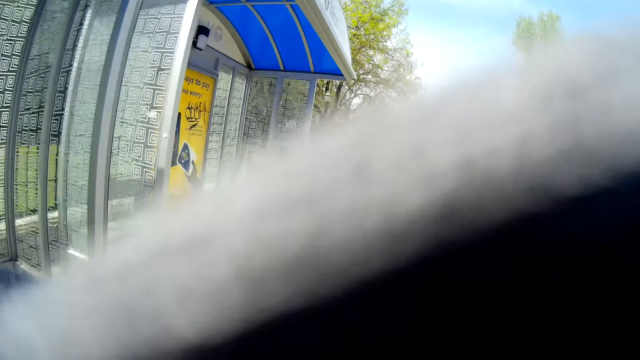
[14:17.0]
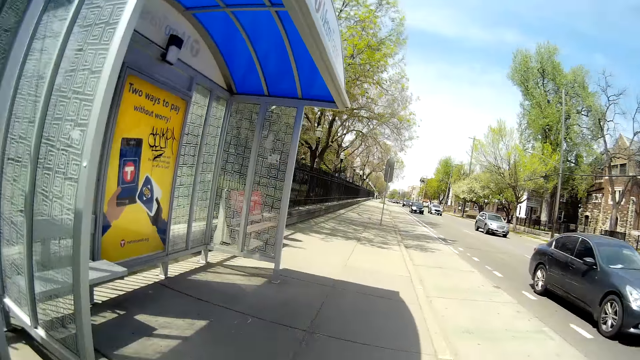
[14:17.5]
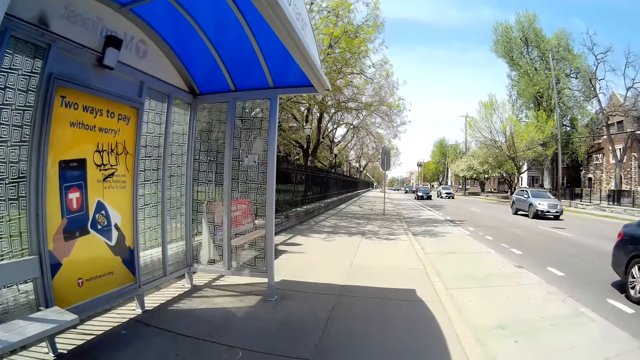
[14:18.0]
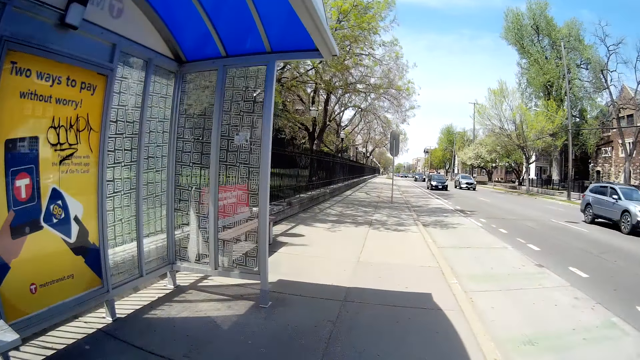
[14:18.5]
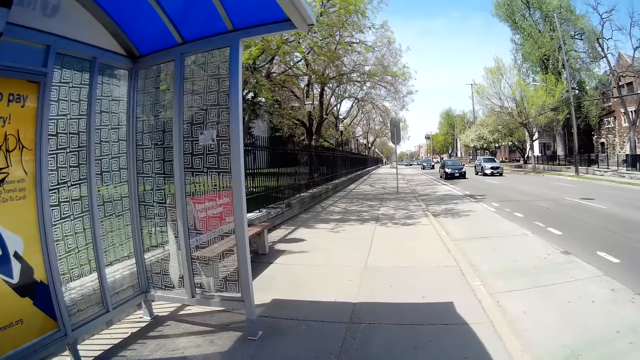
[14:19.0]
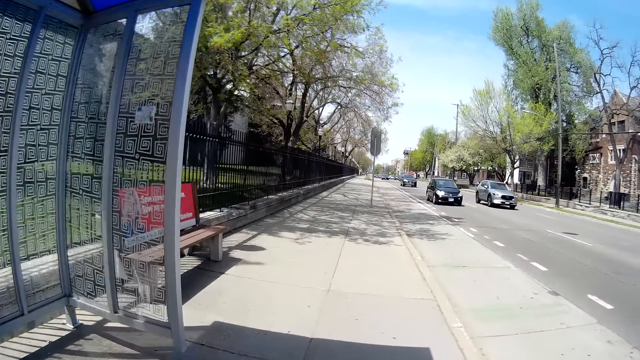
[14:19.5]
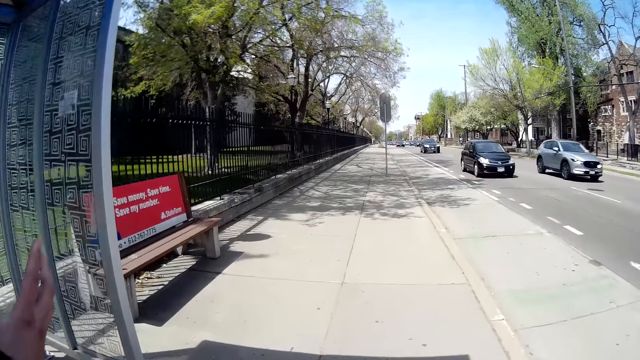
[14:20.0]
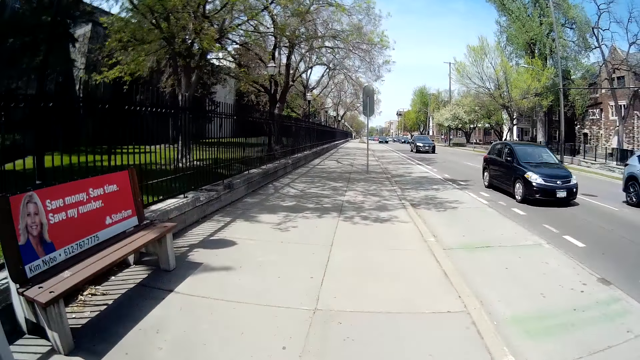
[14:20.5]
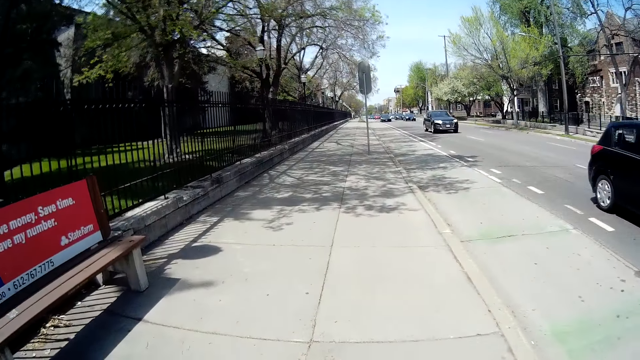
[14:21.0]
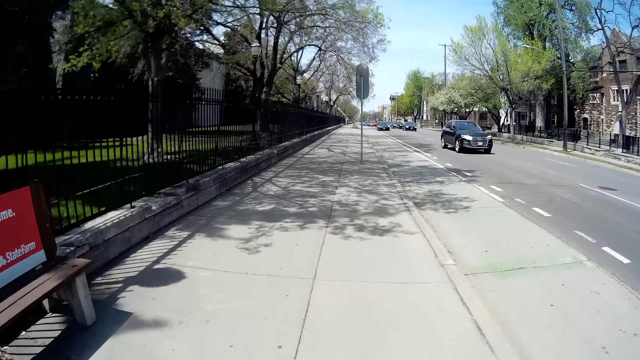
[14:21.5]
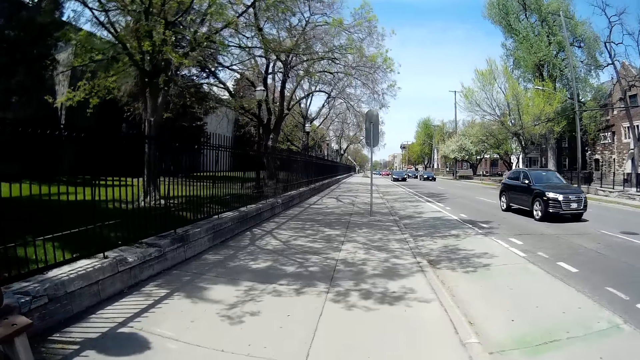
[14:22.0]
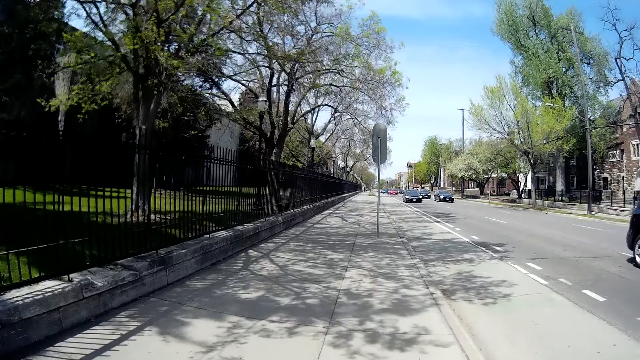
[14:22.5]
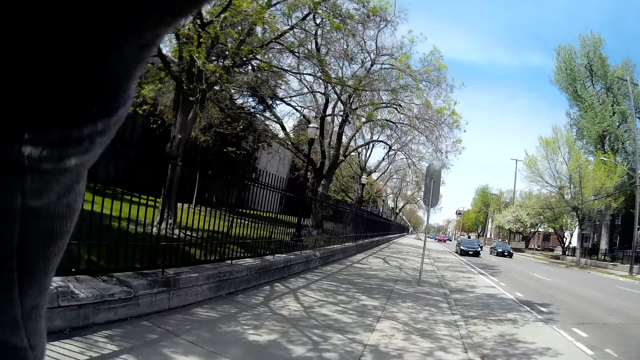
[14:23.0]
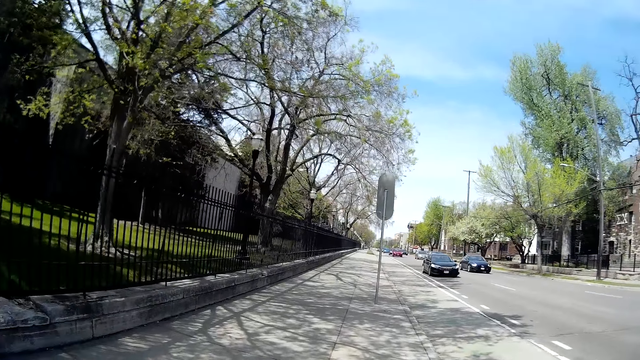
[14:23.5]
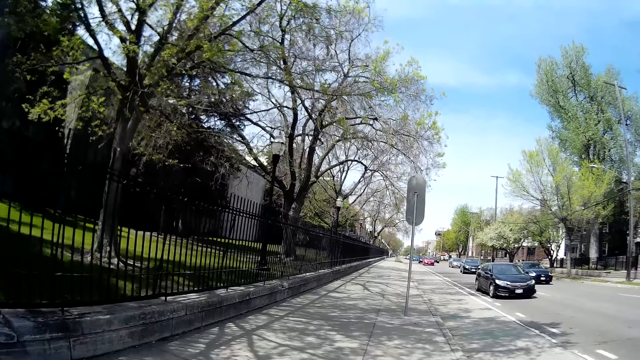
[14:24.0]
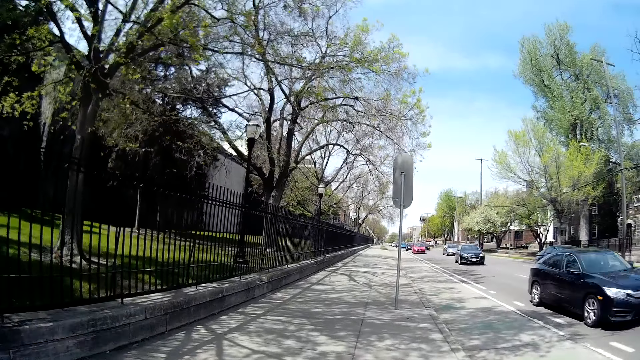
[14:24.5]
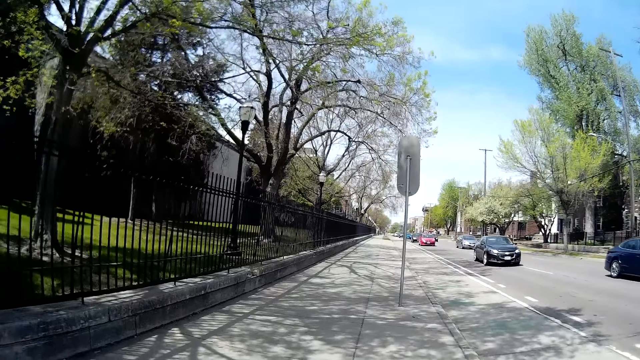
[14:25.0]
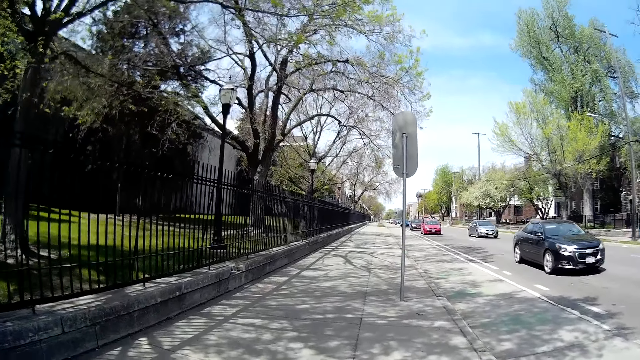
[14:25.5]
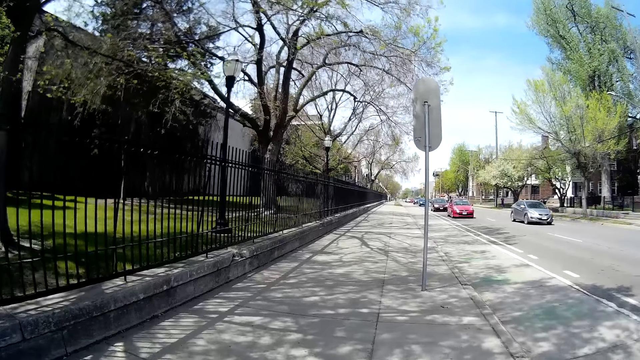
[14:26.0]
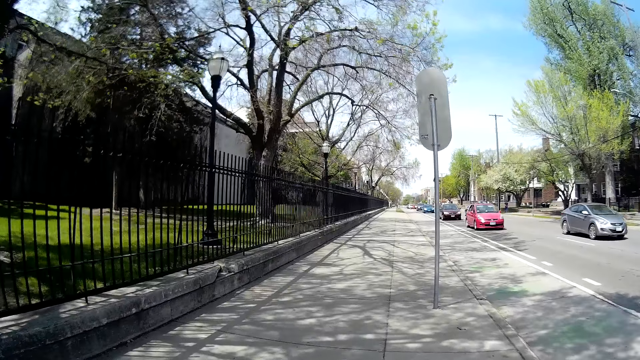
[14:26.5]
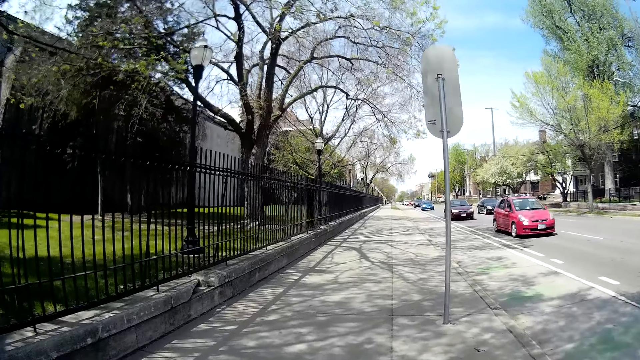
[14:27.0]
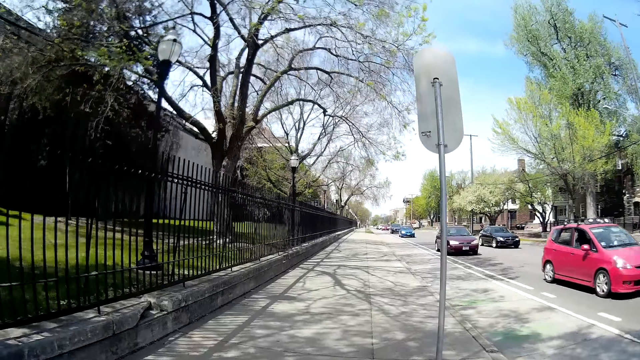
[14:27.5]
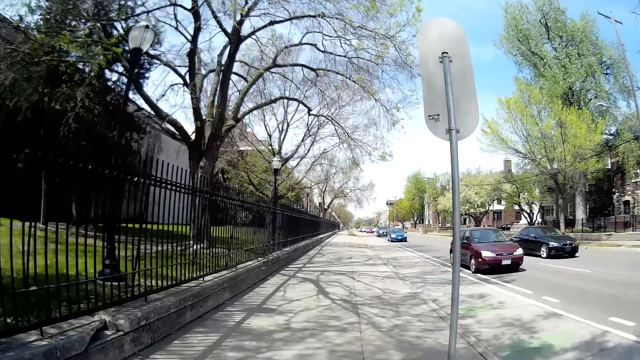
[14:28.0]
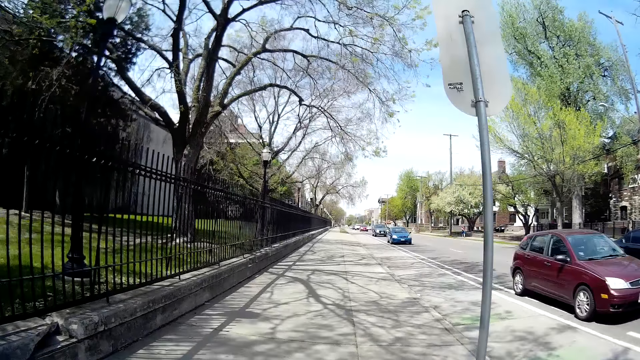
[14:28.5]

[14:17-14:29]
The camera wearer touches her glasses with her left hand. She scratches her face. She walks on the pathway. She talks to a woman. She raises her hand. She walks on the pathway.

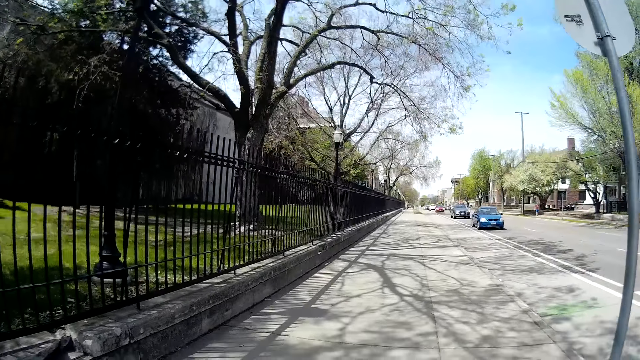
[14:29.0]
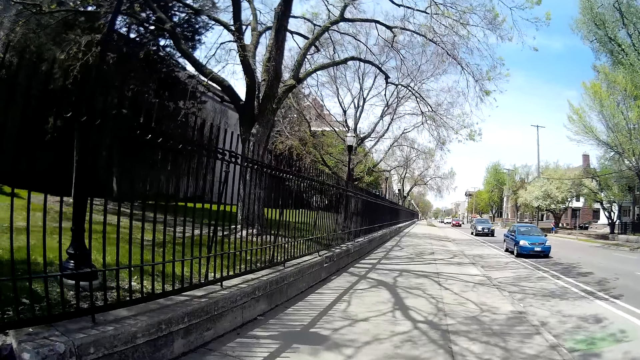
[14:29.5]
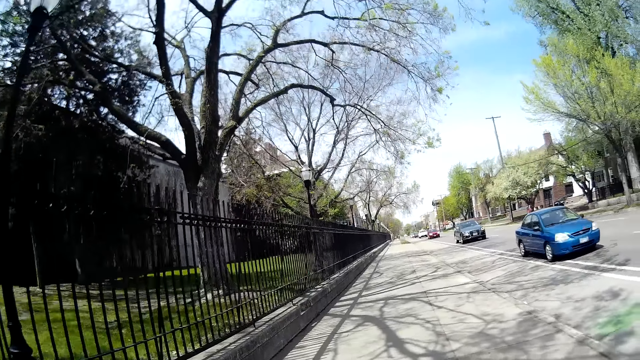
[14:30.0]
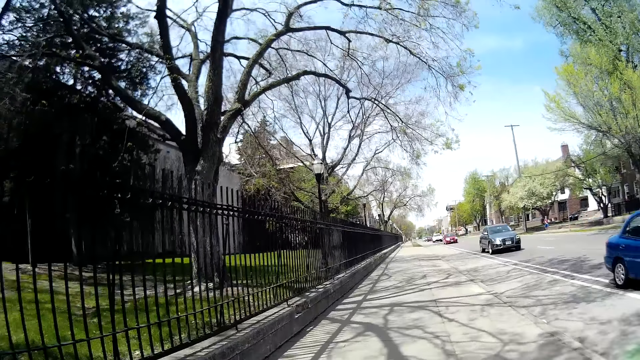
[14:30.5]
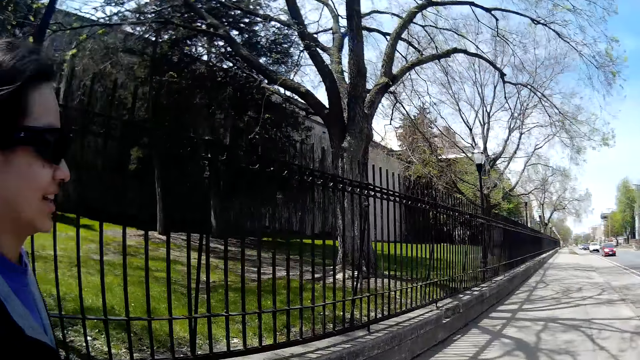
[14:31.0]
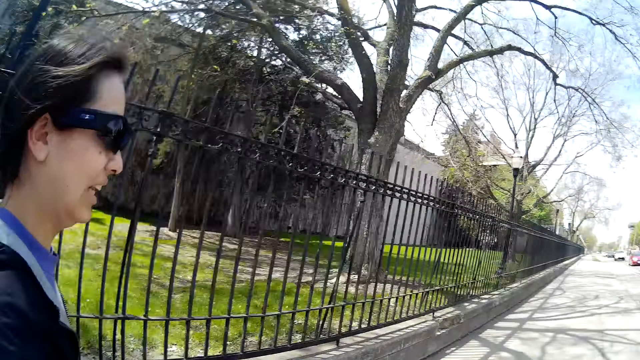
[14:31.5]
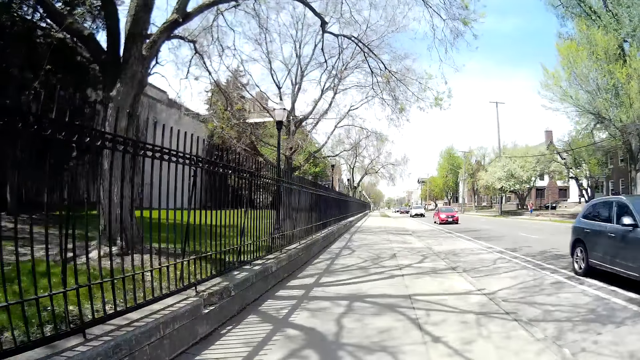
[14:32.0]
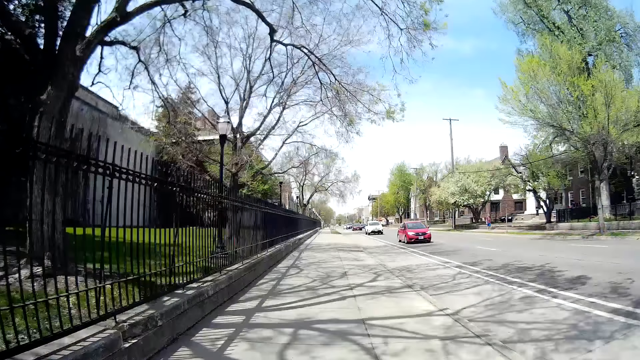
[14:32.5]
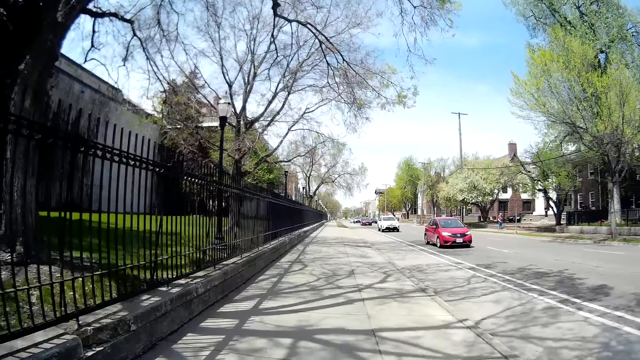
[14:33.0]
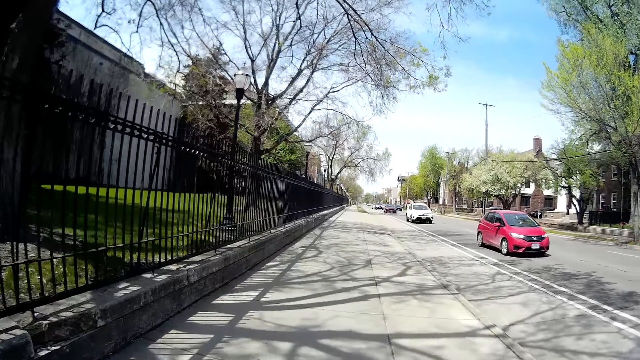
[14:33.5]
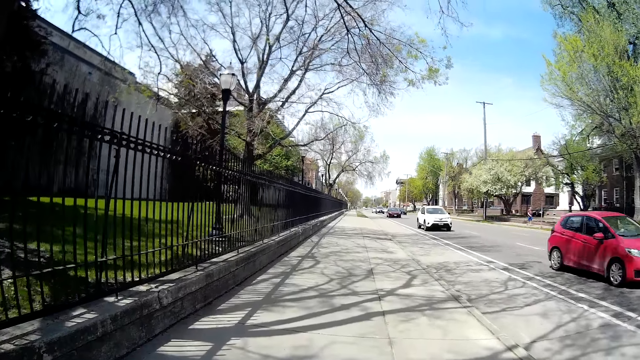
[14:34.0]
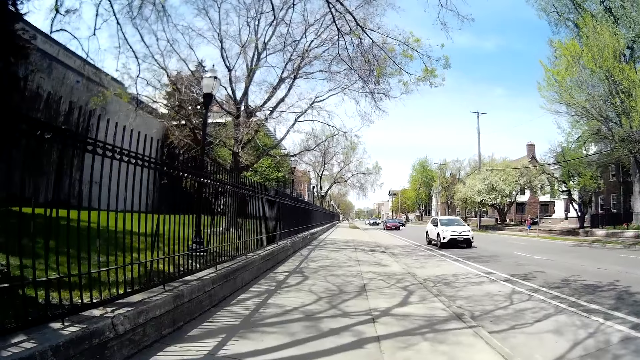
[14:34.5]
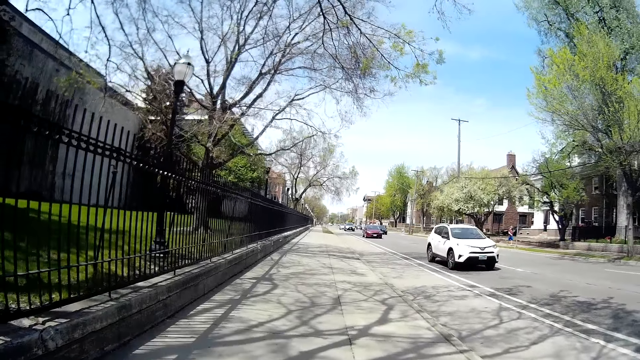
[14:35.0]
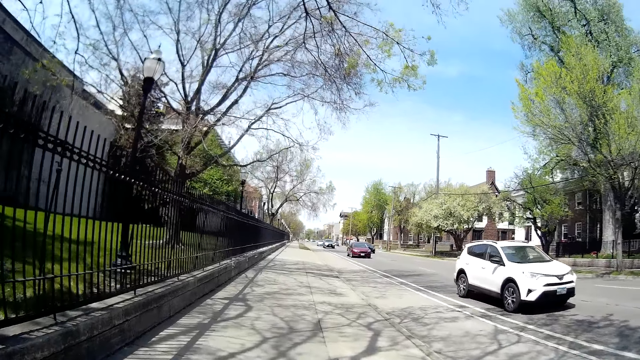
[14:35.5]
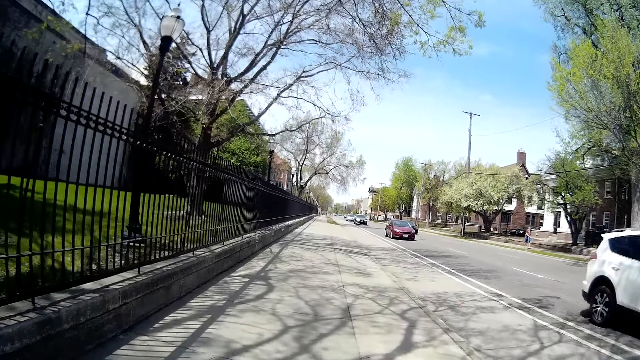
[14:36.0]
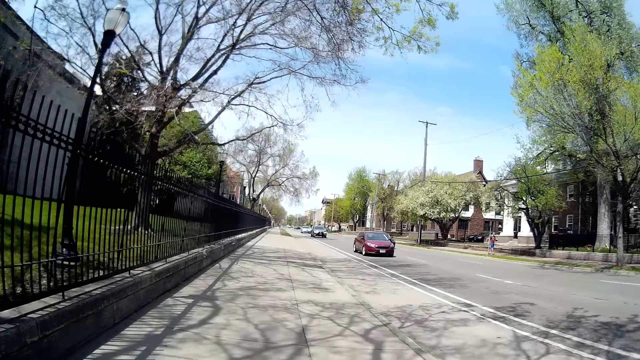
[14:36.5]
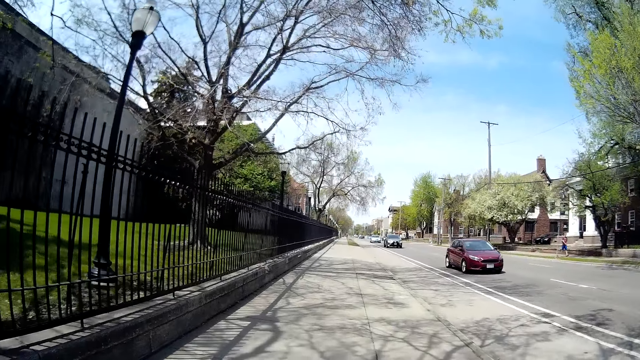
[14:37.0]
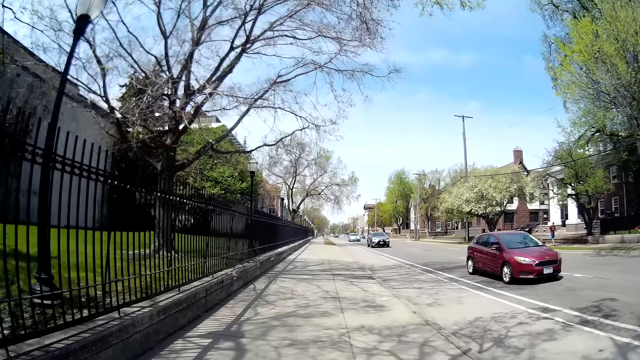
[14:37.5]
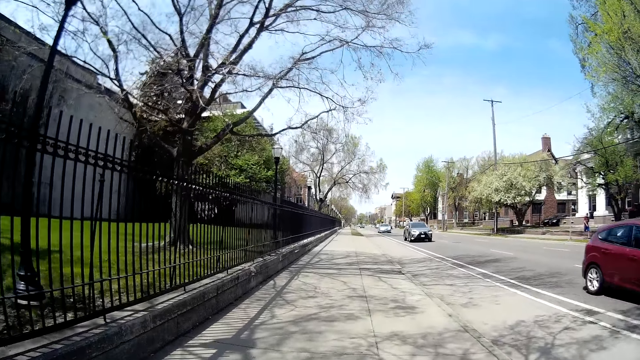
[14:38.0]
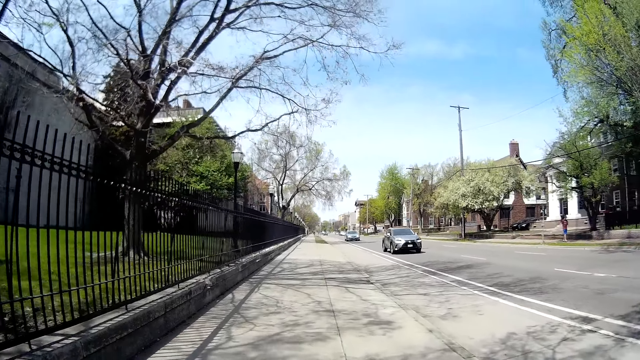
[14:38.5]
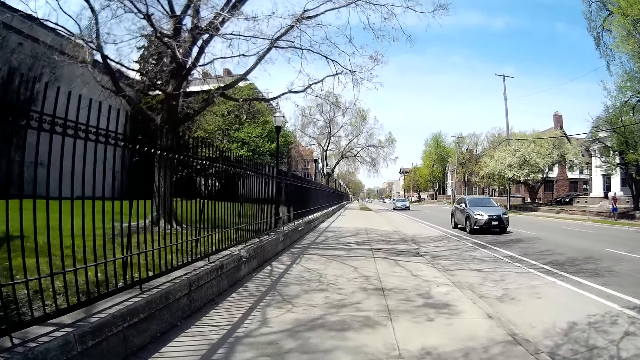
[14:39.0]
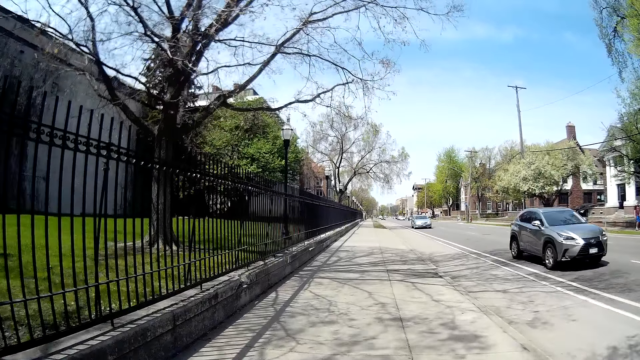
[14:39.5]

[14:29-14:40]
The camera wearer talks to a woman. The woman walks on the pathway. The camera wearer looks at the woman and walks on the pathway.
